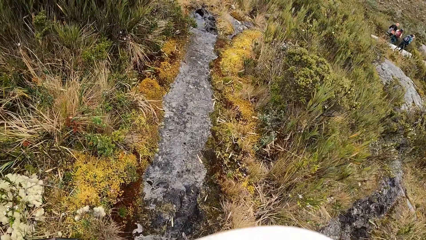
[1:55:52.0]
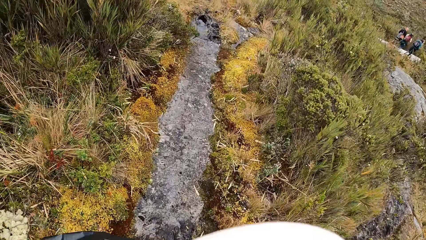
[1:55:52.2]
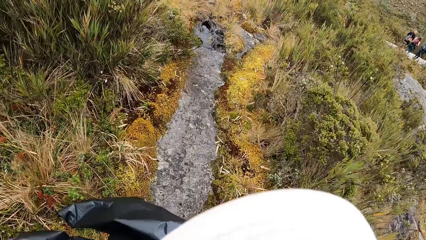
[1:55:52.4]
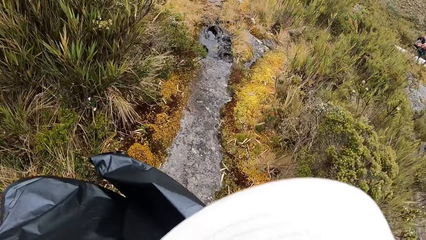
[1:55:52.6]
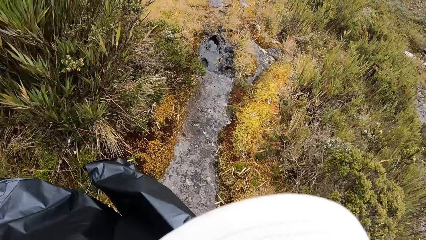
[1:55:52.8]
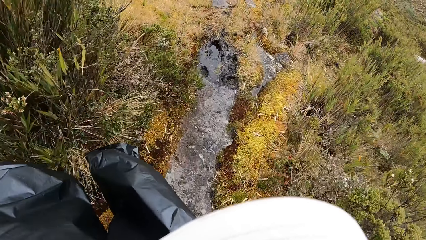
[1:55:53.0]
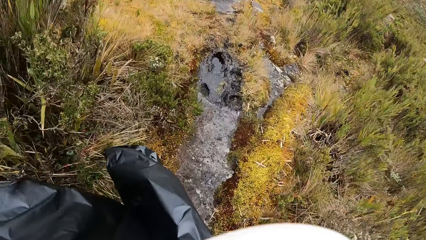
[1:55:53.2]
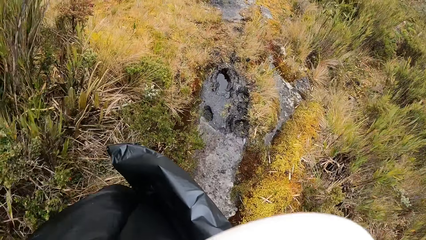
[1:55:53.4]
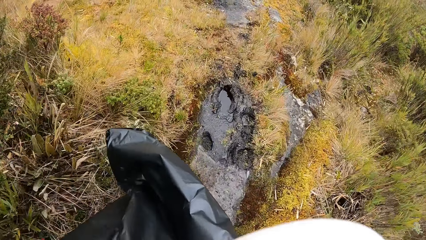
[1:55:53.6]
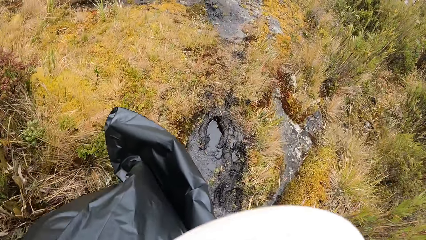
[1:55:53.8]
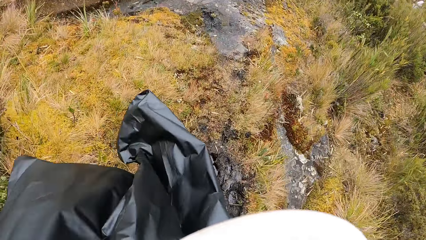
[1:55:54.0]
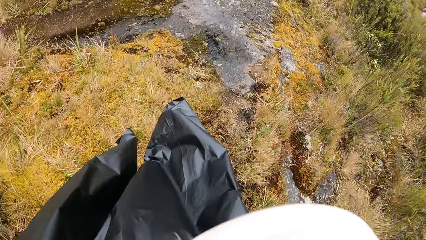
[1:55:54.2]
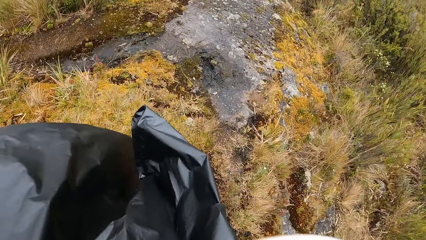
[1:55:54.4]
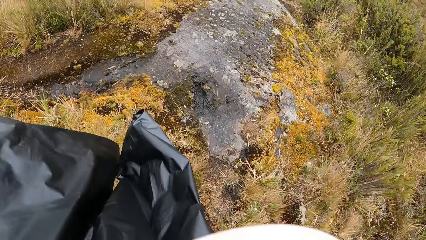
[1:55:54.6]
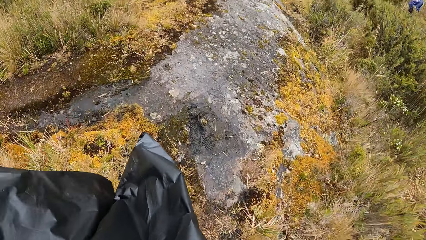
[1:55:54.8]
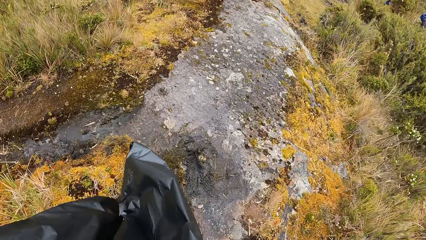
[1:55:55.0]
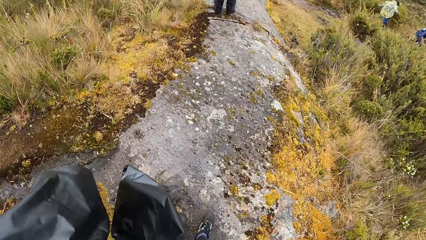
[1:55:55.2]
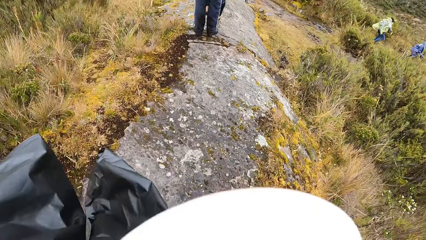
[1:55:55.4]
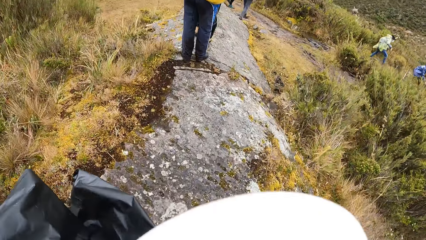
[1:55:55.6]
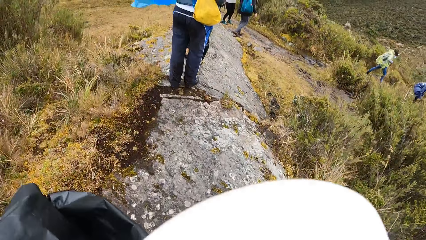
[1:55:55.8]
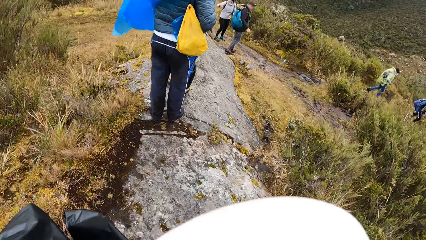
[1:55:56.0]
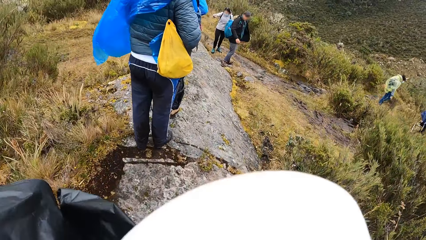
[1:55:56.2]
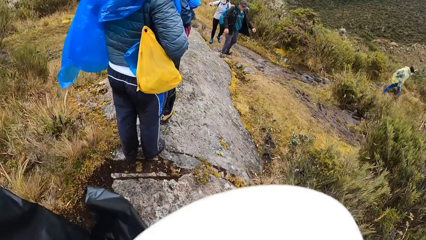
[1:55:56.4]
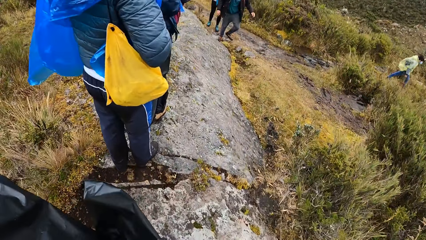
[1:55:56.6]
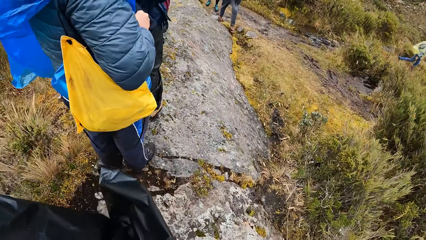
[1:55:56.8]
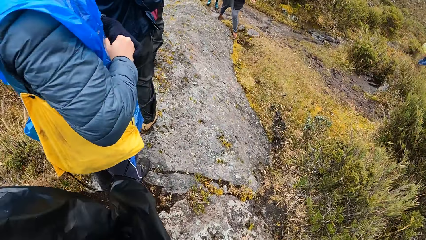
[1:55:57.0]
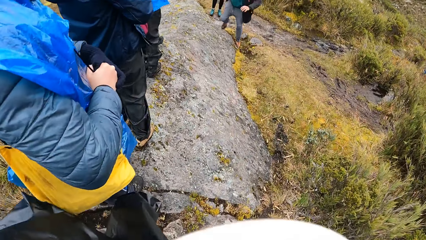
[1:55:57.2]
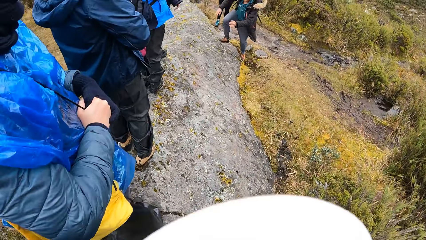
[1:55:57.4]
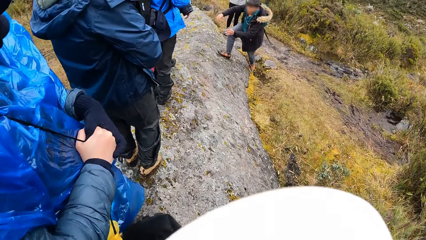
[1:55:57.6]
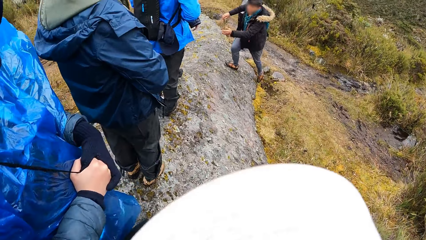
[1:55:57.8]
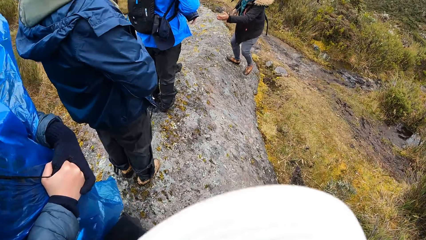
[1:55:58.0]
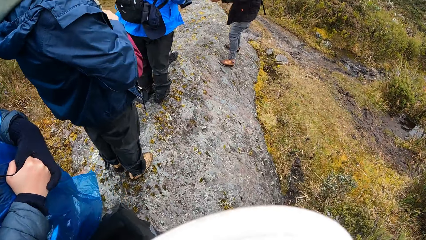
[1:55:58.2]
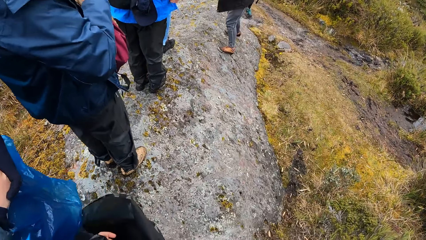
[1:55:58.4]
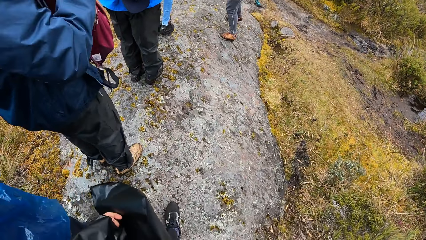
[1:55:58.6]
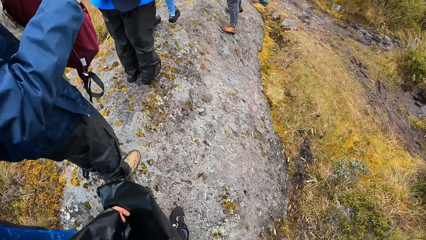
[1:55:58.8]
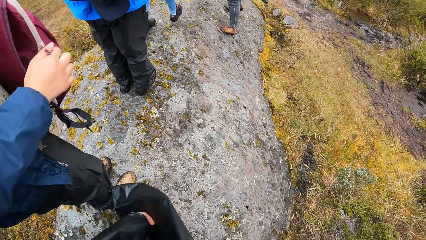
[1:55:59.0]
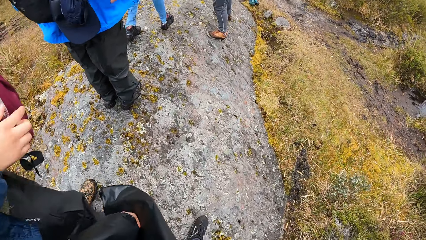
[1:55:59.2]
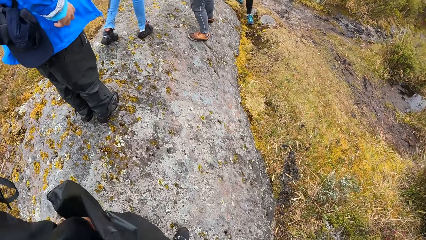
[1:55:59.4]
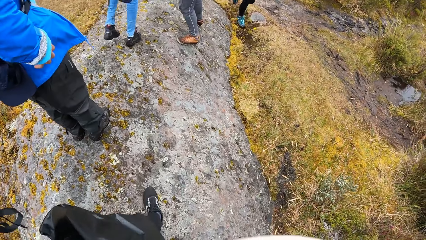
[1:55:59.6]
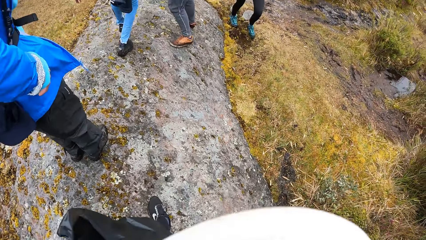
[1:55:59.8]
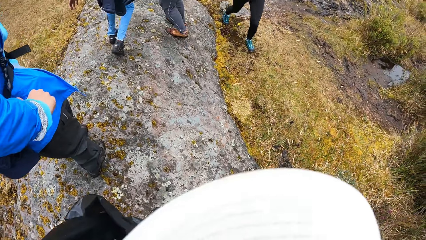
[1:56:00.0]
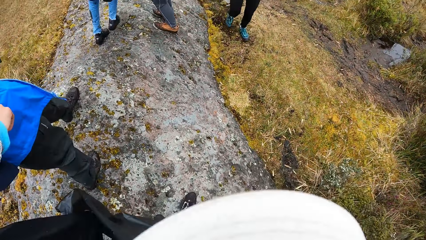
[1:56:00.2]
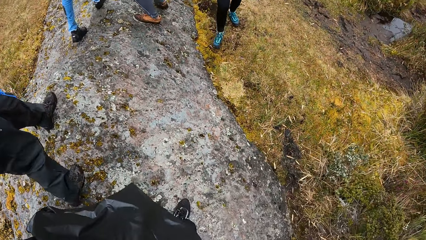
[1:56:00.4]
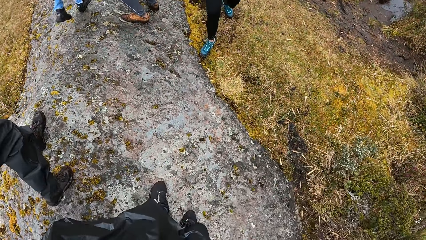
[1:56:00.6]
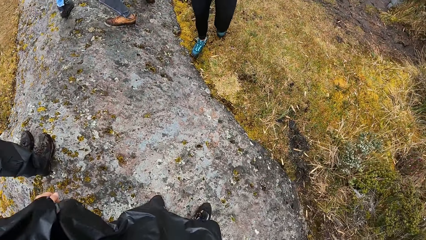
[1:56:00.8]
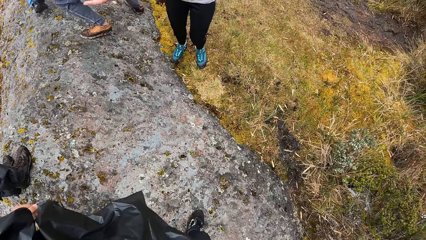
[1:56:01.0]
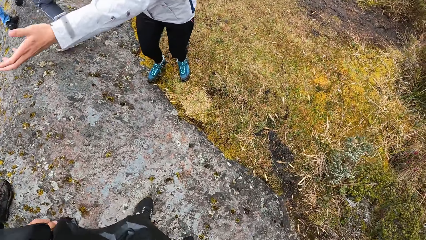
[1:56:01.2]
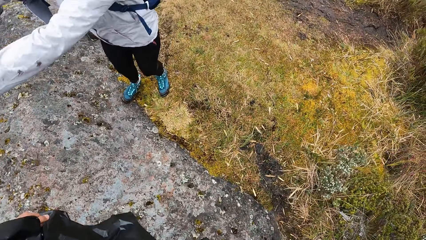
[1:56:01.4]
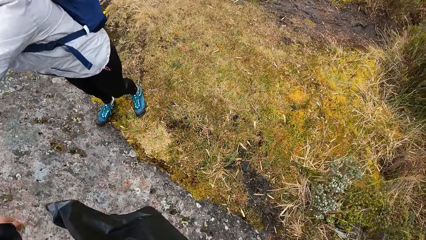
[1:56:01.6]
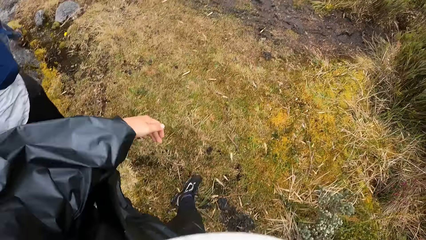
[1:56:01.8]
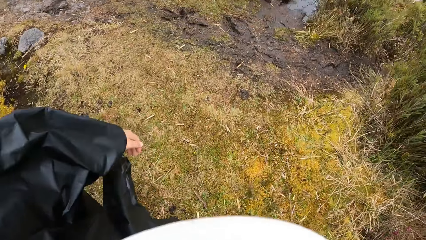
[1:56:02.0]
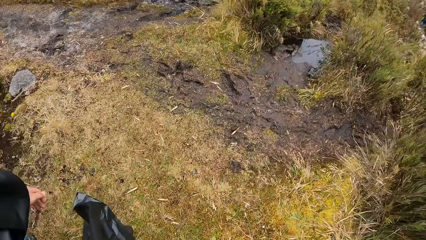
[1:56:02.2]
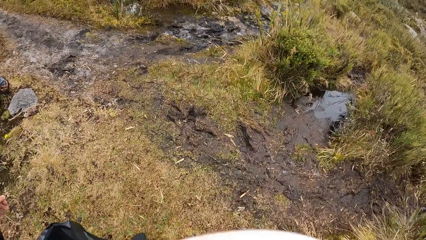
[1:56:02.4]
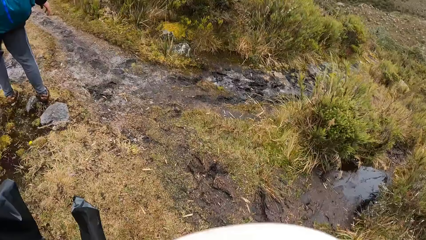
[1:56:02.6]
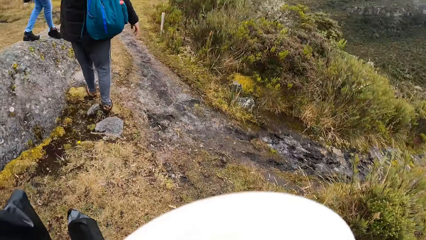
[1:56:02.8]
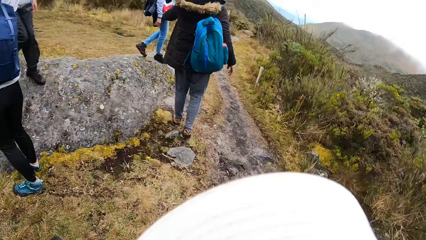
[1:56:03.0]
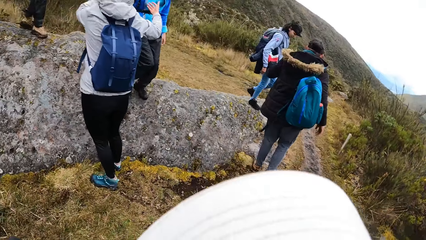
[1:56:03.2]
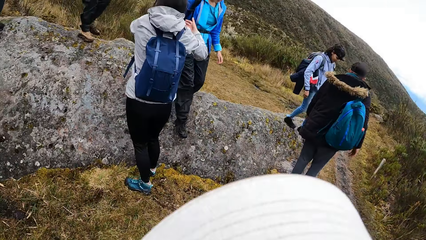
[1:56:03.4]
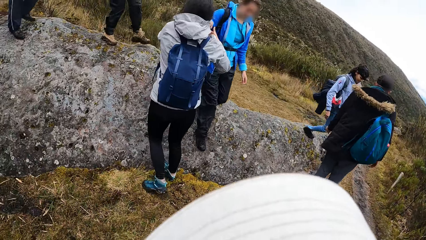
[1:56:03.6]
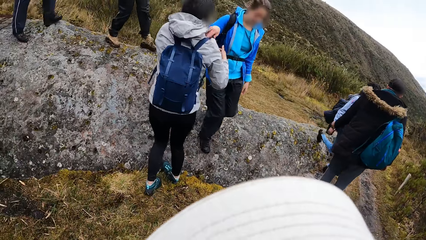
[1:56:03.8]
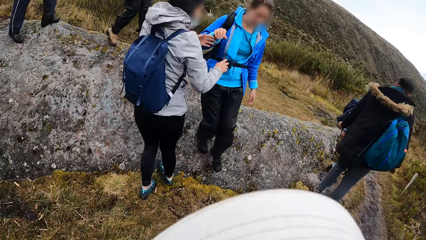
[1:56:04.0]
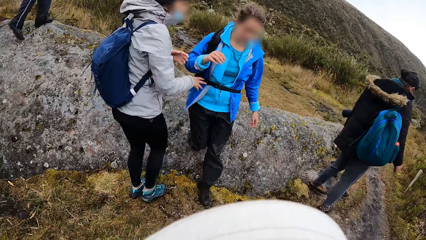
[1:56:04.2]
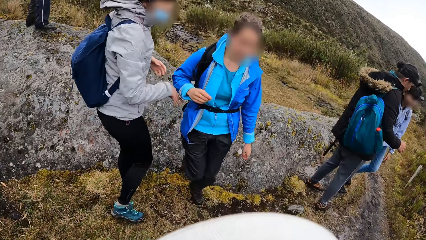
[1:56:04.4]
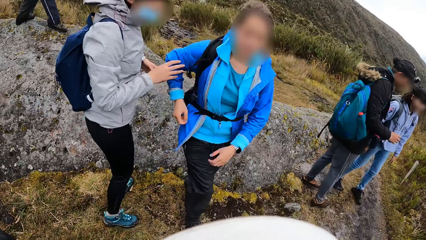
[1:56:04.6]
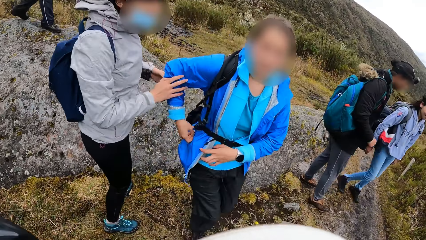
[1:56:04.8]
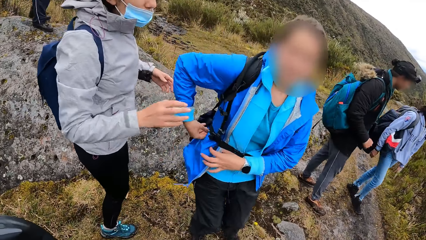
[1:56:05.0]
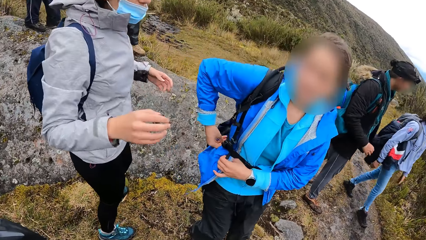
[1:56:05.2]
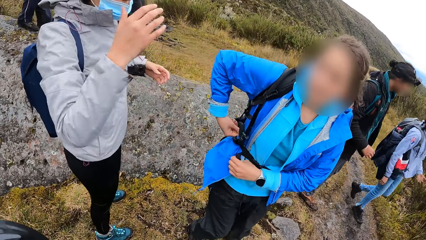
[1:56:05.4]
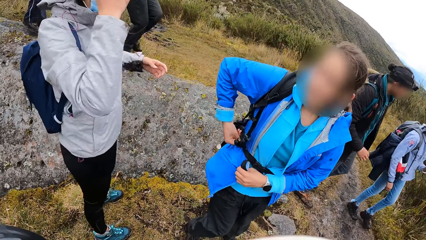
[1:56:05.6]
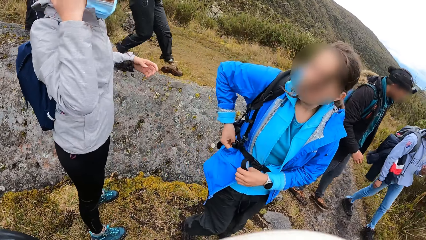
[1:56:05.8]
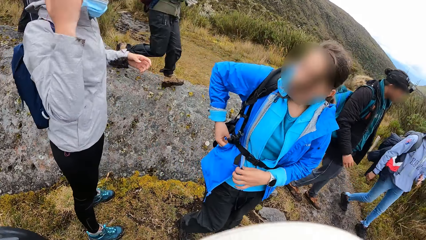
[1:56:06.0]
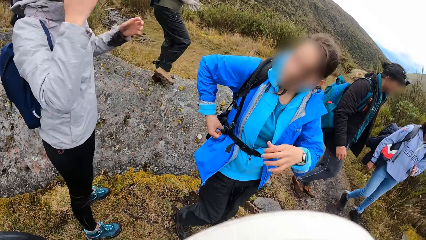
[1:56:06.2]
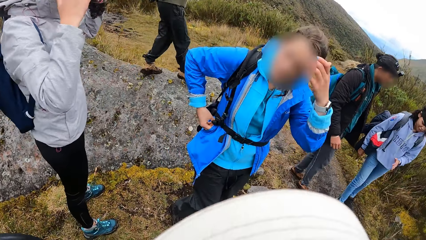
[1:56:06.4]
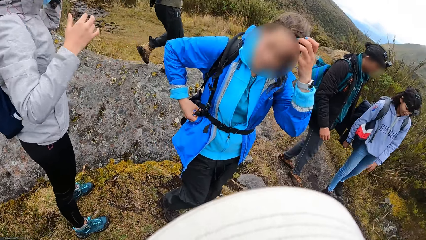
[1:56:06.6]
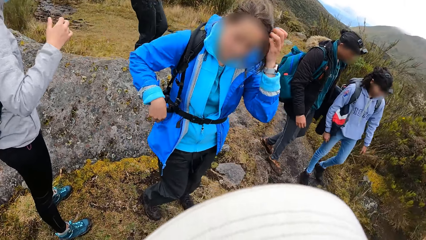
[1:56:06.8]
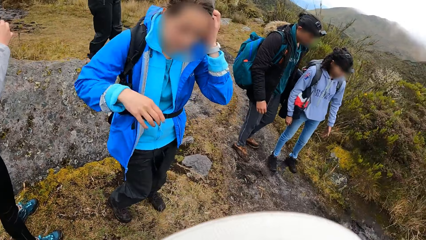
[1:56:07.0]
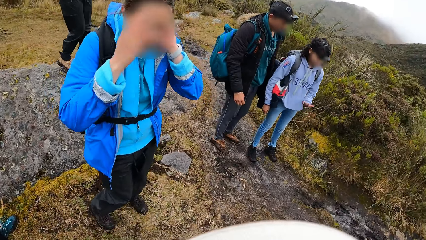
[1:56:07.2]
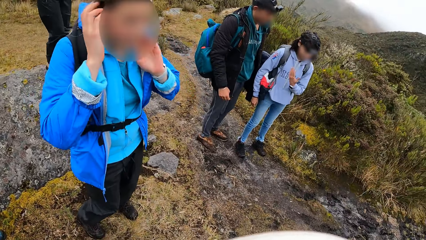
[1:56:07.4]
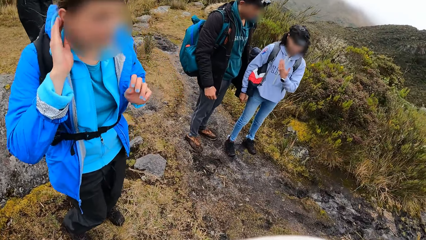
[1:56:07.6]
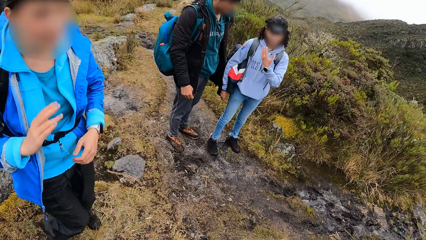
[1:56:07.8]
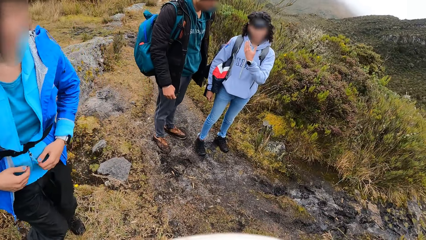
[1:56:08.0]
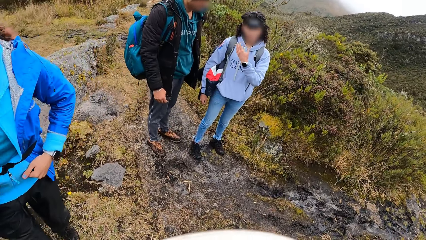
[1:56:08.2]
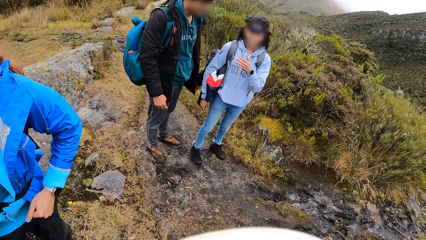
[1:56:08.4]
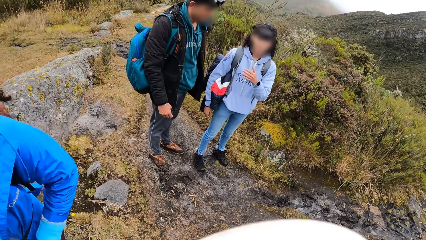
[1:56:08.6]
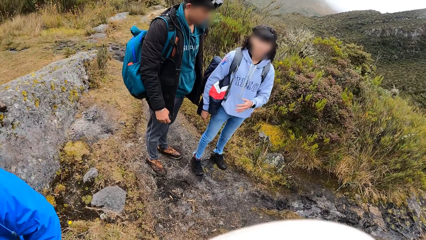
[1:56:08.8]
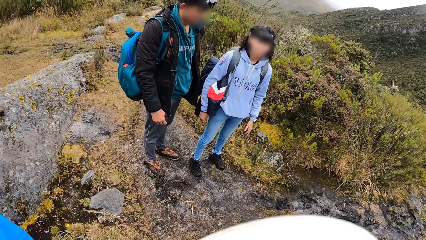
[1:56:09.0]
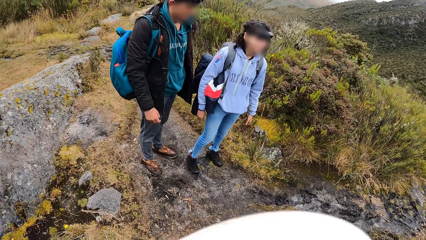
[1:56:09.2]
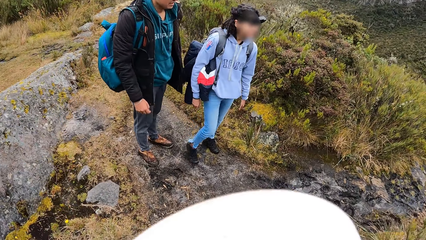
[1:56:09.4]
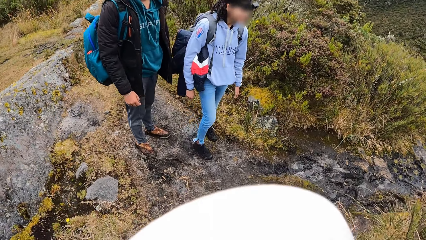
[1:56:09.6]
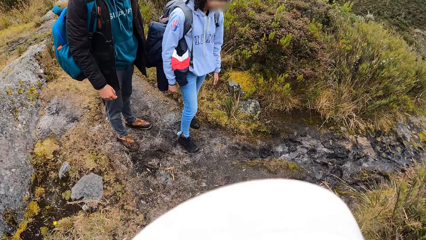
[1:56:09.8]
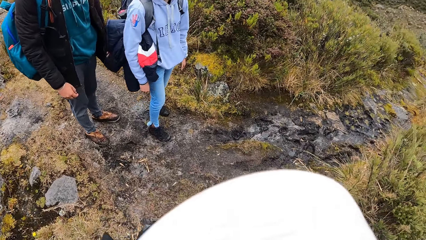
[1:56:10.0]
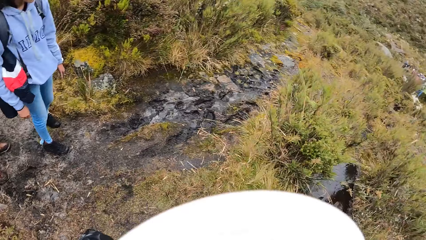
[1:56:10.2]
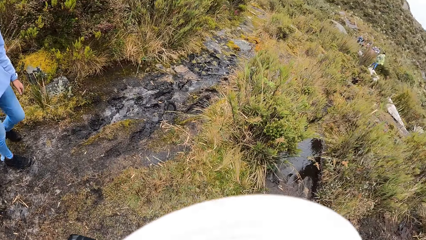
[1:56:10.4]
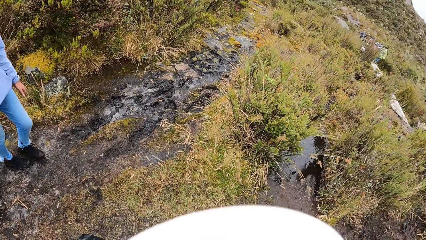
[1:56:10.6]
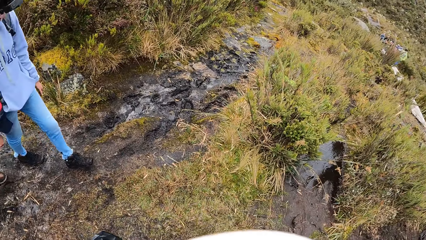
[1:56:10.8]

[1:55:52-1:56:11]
The camera wearer looks at the mud. They jump over the mud. They walk on the rock. They jump down the rock. A woman interacts with another woman. A man interacts with another woman. The camera wearer looks at a person. They look at another person.
